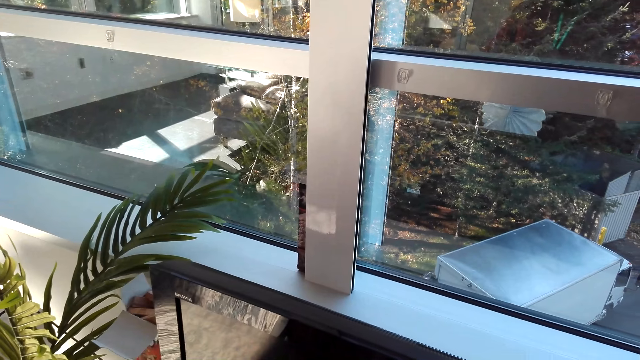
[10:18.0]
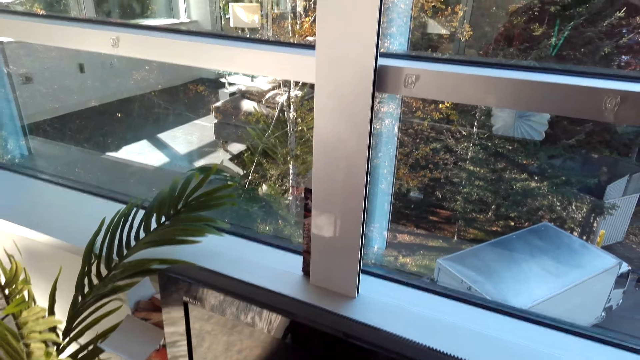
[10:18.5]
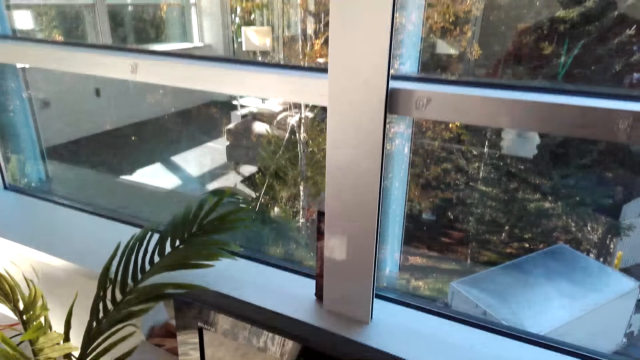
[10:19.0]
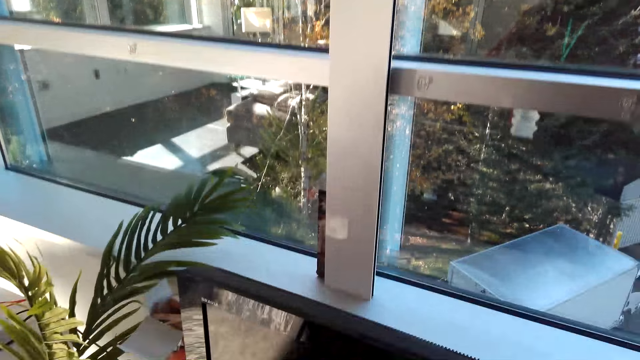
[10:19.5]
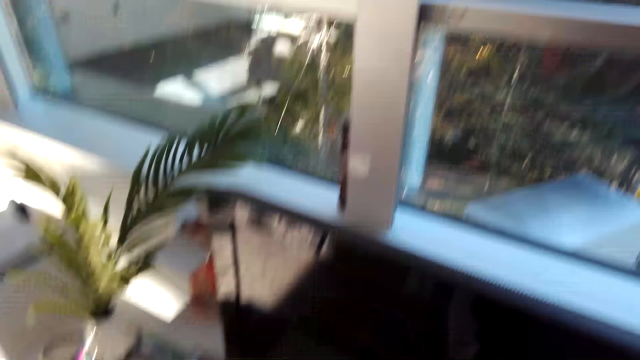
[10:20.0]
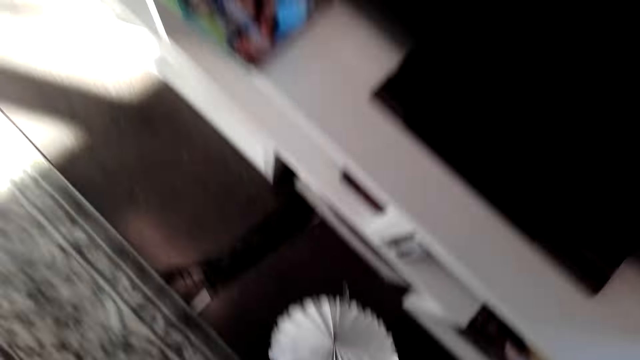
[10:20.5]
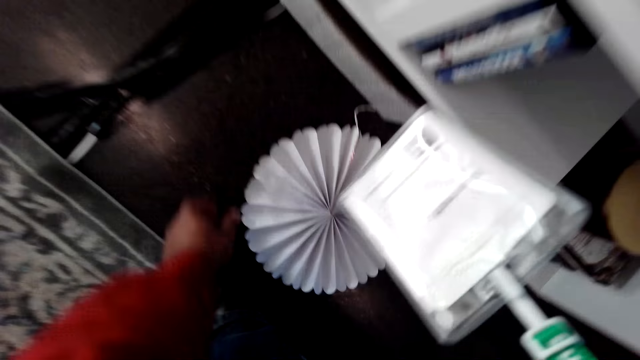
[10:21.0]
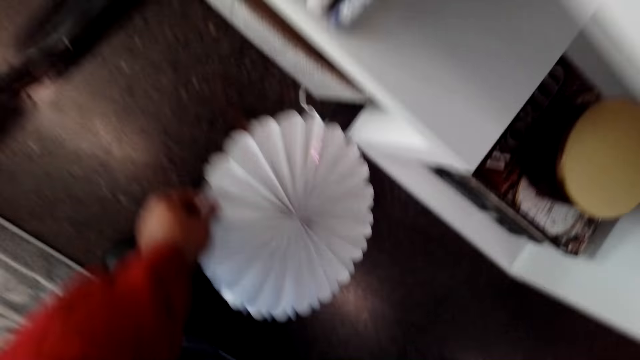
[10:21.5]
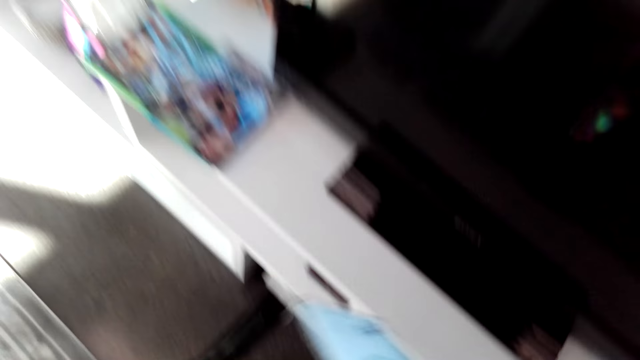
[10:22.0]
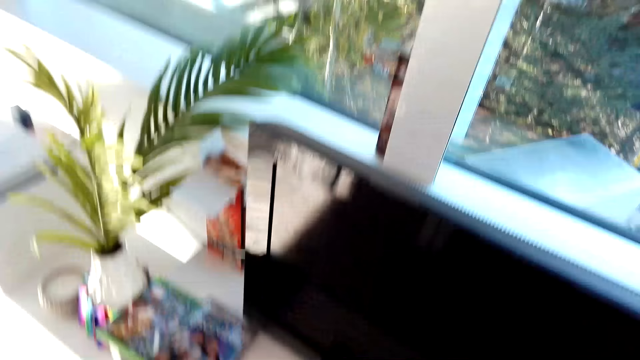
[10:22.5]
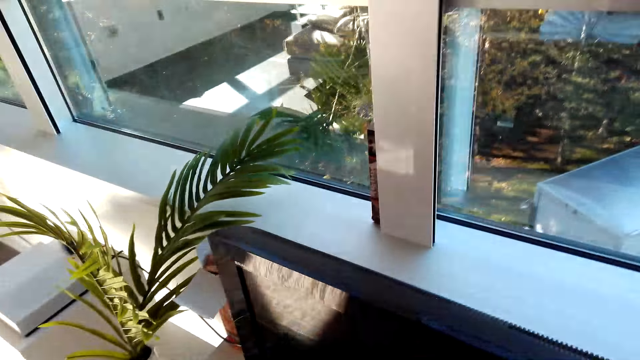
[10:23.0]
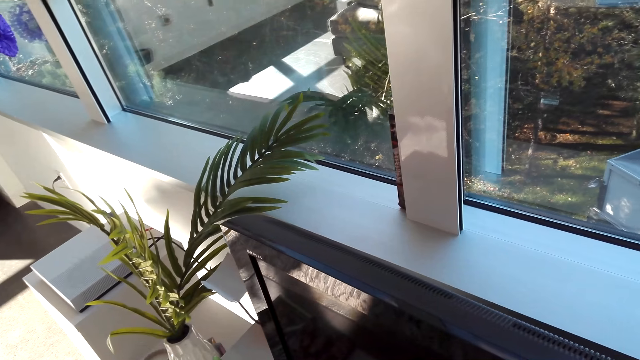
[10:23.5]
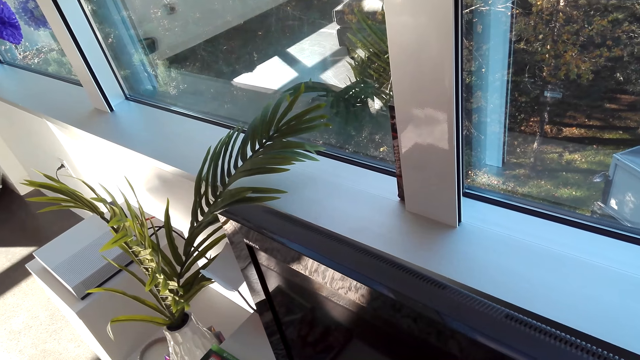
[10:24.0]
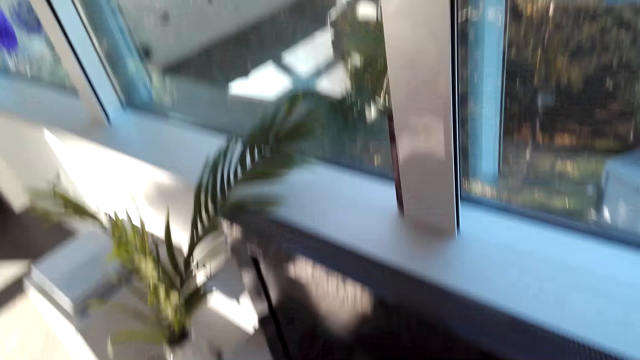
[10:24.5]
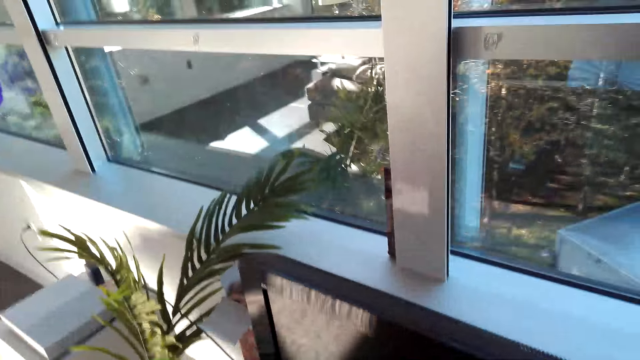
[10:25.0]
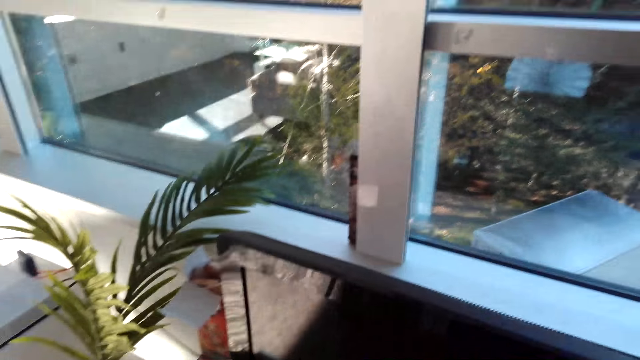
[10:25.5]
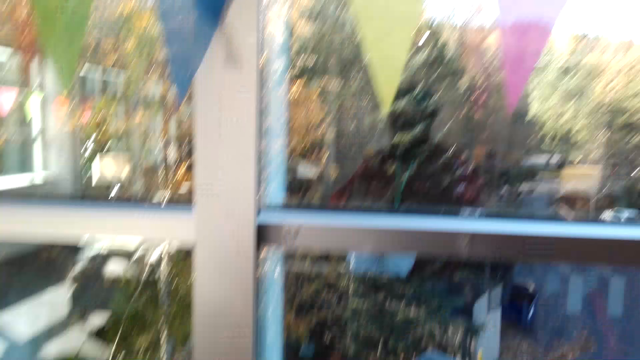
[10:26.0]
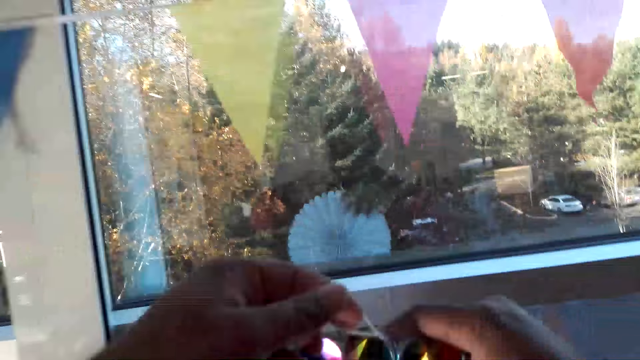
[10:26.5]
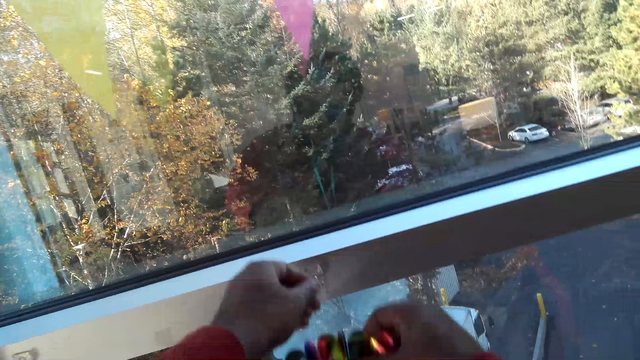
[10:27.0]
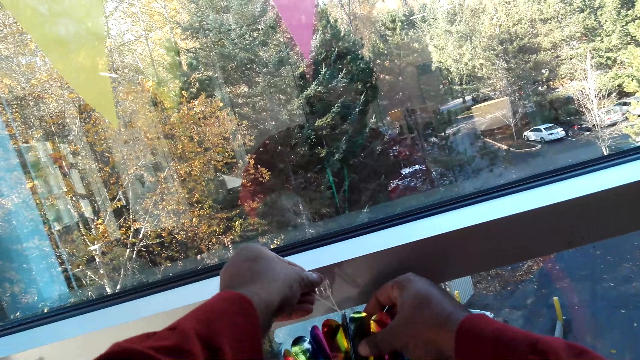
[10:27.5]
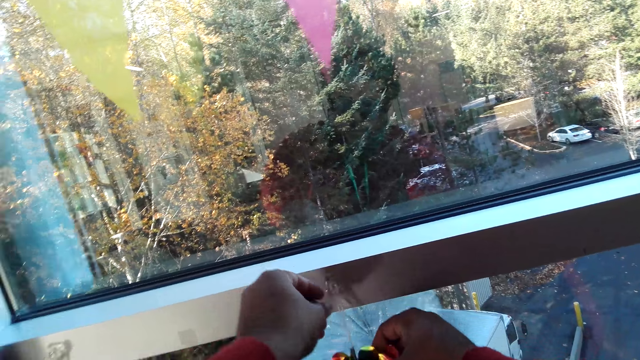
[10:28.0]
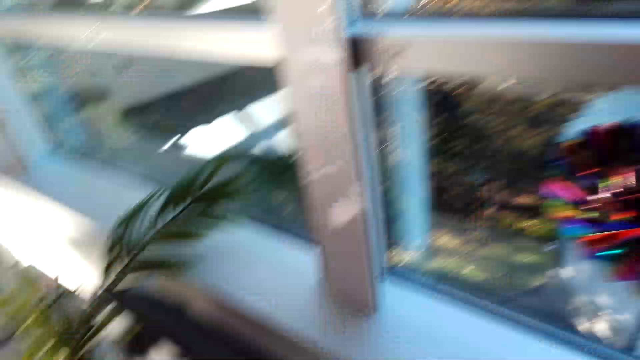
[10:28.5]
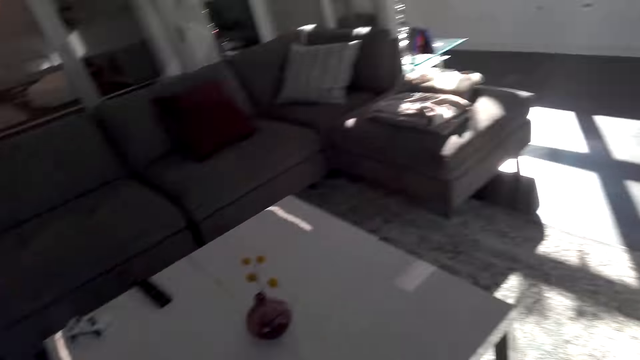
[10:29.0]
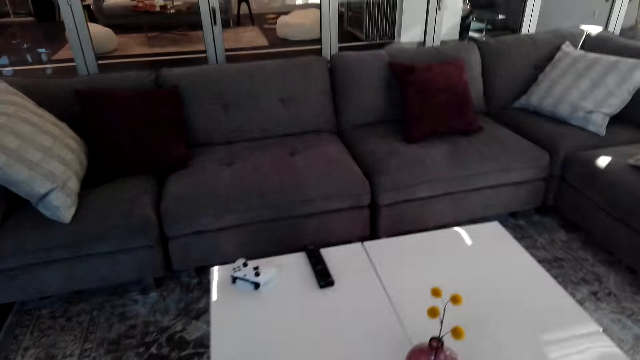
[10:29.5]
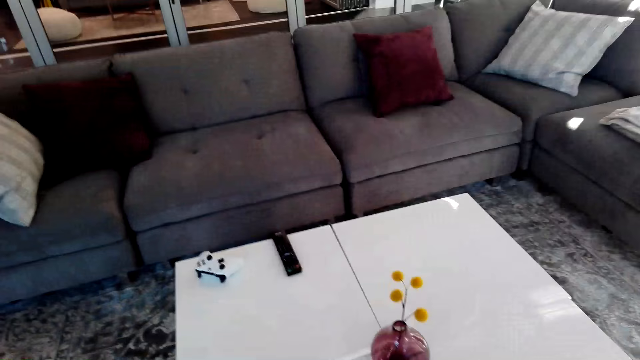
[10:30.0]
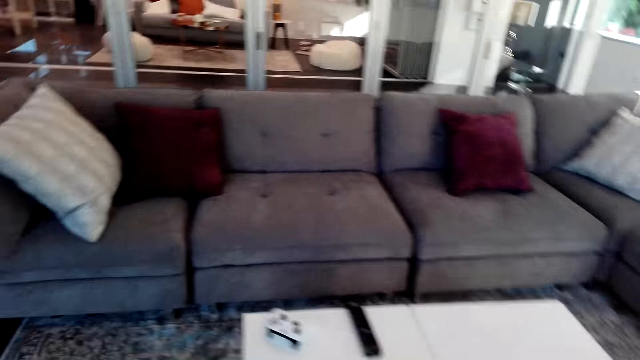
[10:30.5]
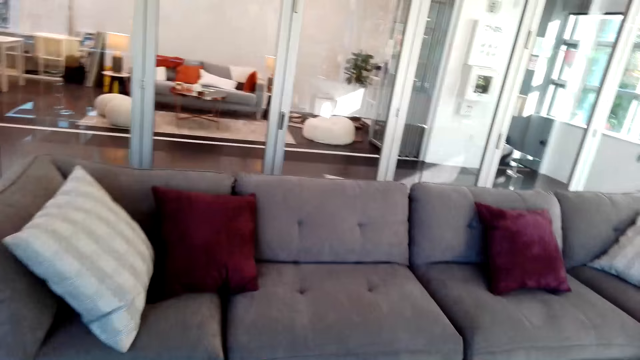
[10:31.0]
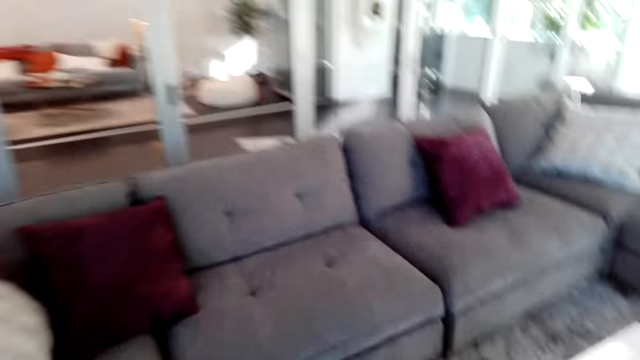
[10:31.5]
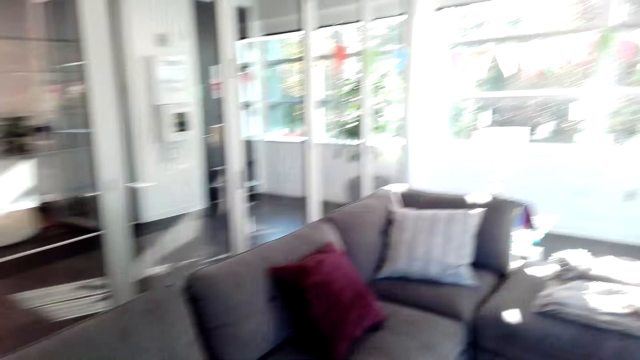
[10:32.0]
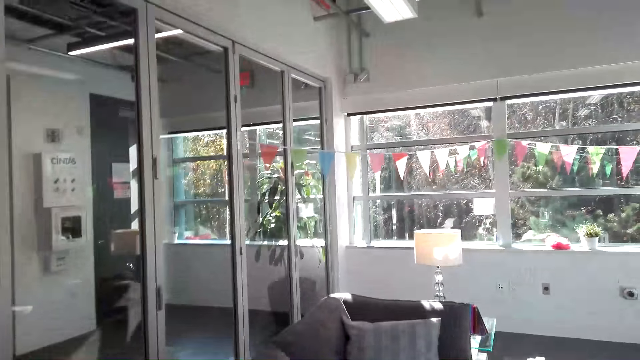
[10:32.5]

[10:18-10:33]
The camera wearer picks up the decoration paper. They hang the decoration. They walk.

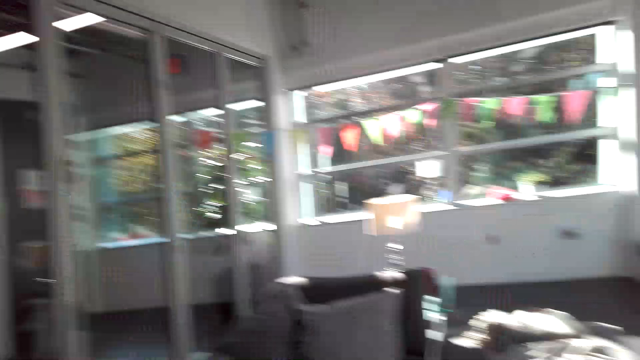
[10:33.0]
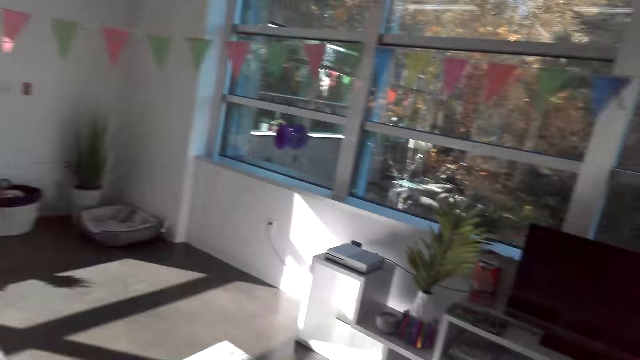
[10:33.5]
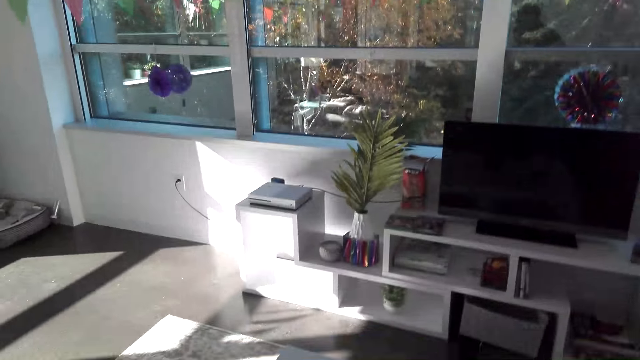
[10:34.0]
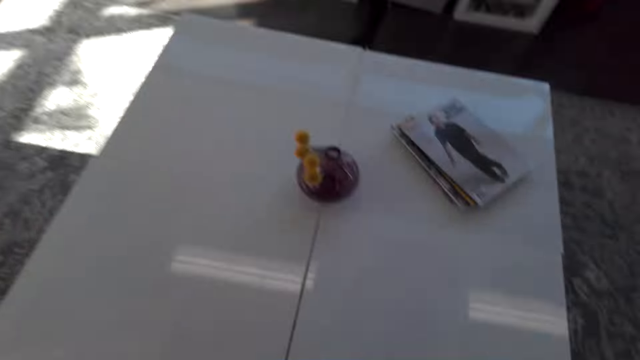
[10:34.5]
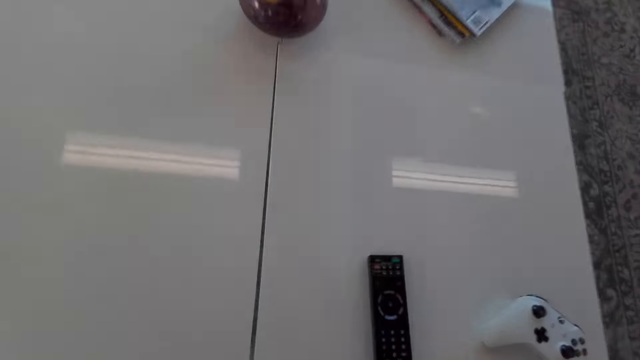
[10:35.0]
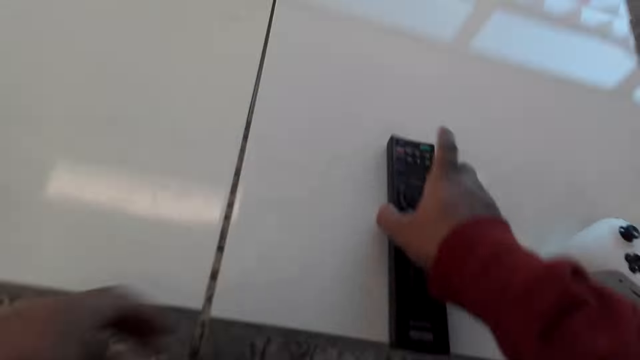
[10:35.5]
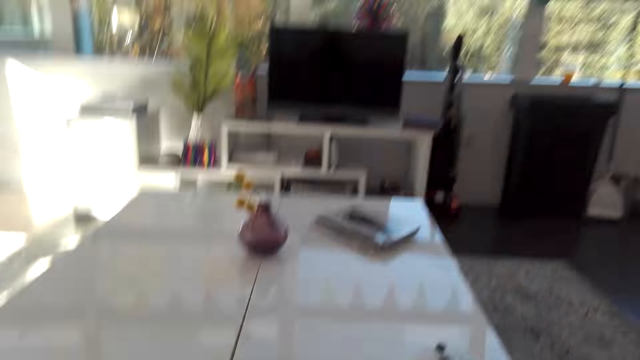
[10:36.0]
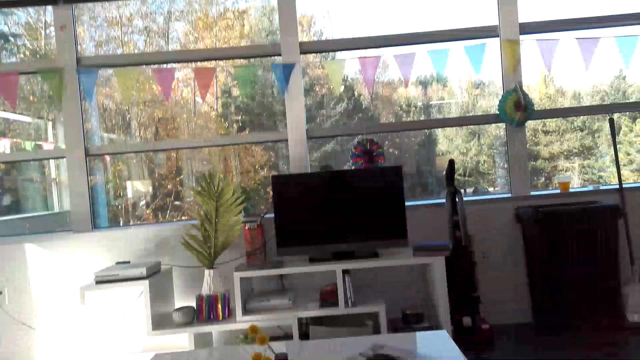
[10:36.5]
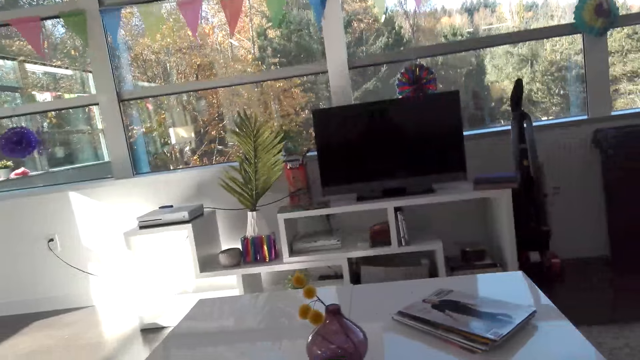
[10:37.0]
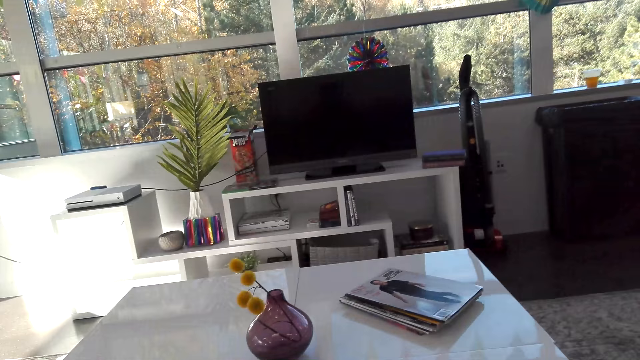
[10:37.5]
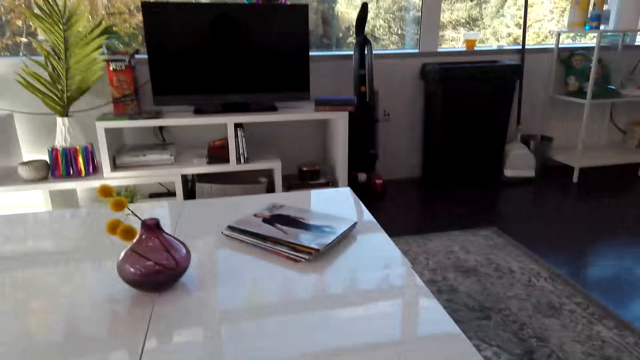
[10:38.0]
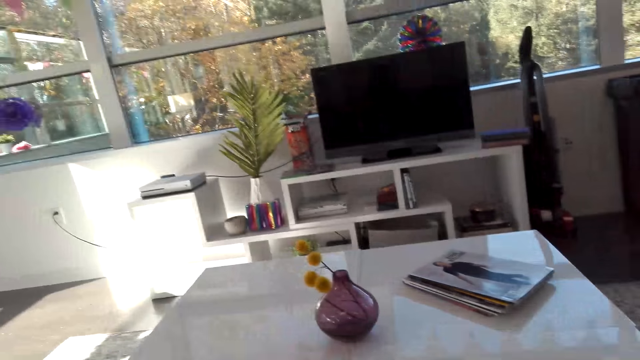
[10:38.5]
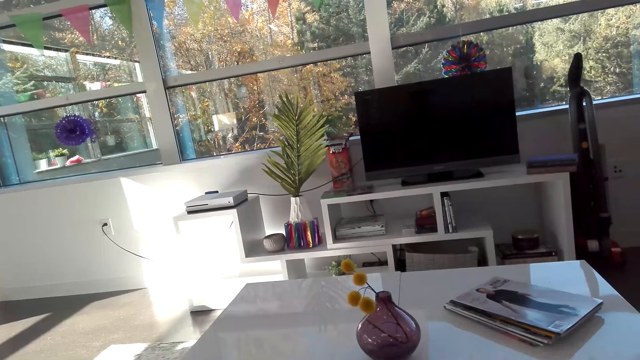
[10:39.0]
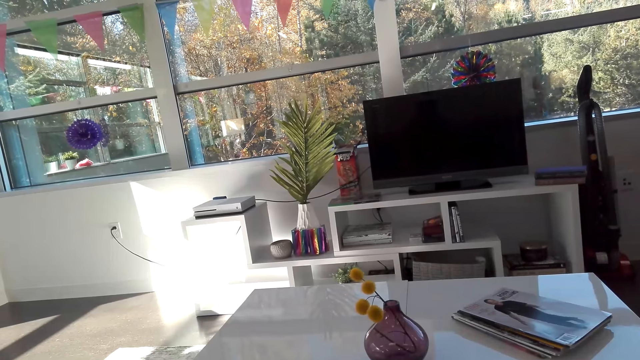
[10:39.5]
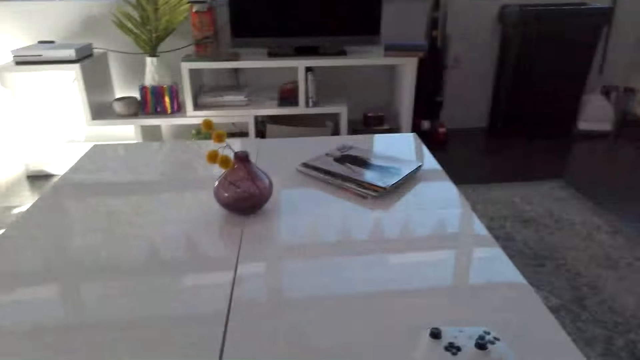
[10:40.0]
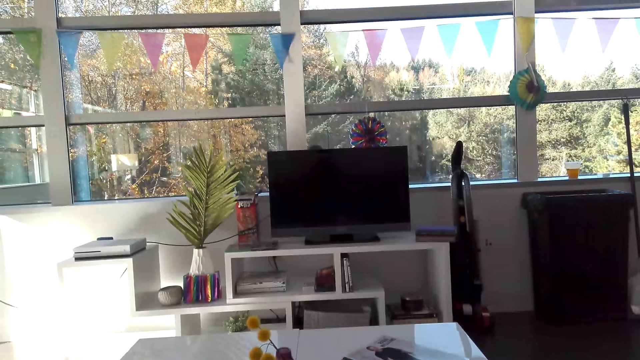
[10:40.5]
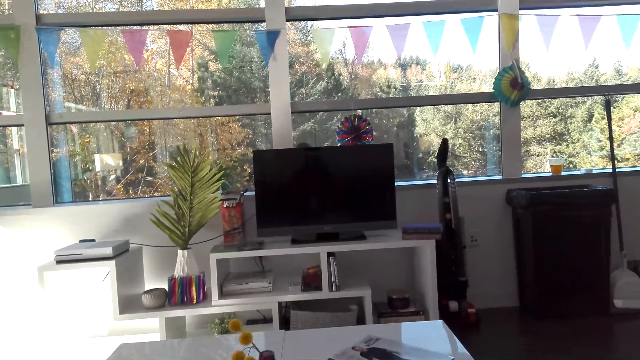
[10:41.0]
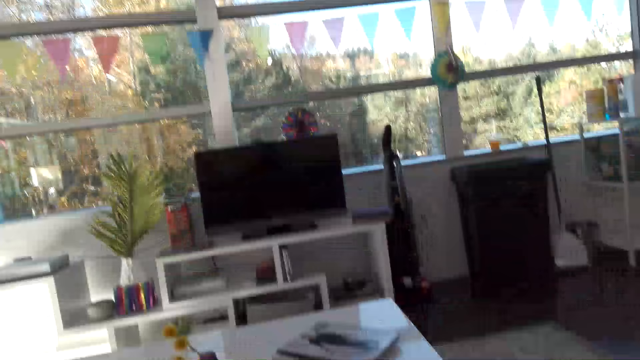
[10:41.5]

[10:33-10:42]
The camera wearer picks up the remote.
